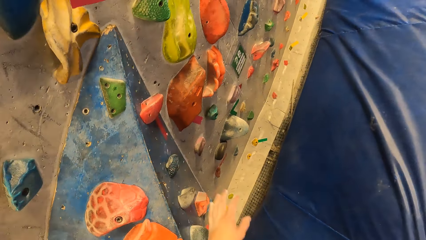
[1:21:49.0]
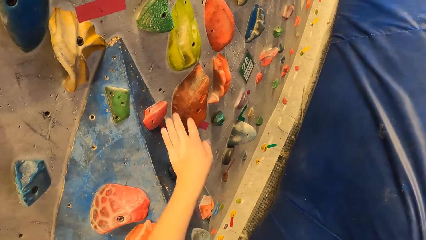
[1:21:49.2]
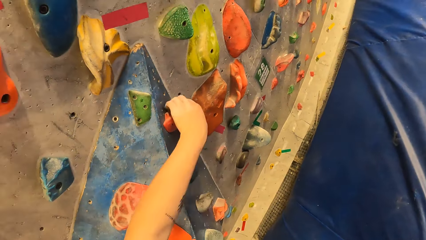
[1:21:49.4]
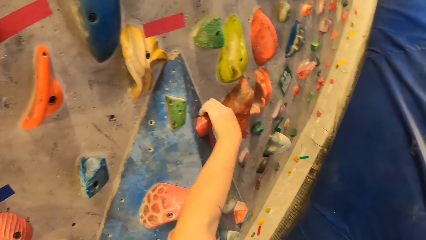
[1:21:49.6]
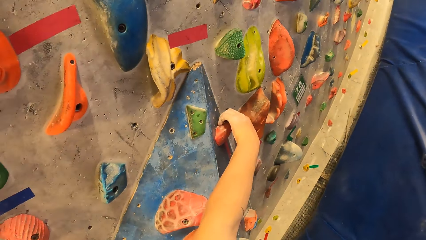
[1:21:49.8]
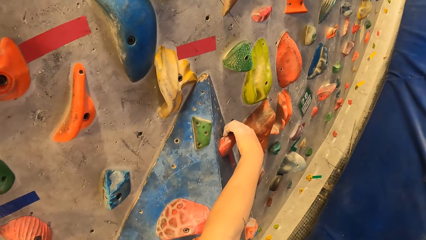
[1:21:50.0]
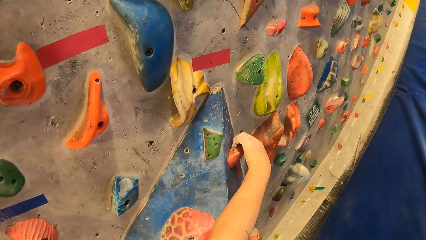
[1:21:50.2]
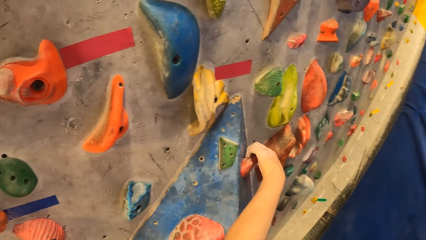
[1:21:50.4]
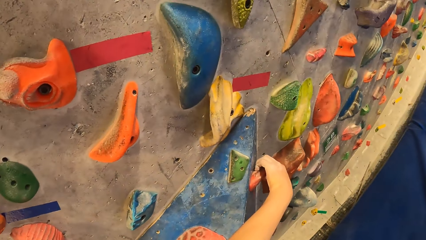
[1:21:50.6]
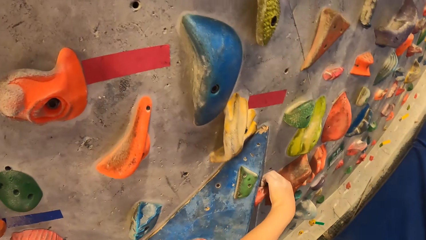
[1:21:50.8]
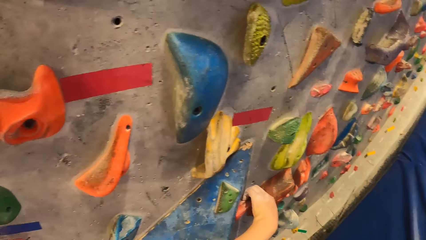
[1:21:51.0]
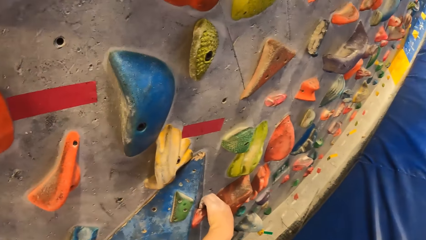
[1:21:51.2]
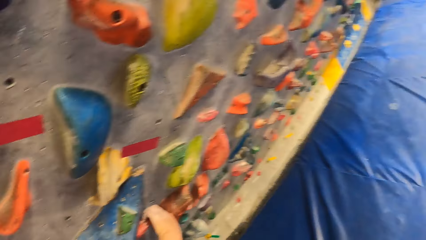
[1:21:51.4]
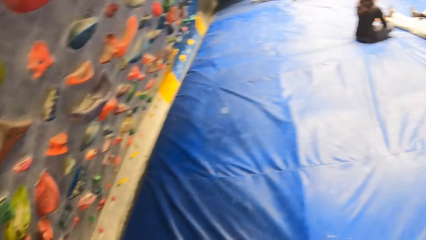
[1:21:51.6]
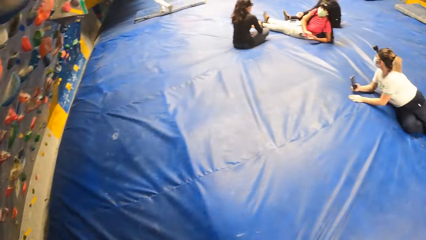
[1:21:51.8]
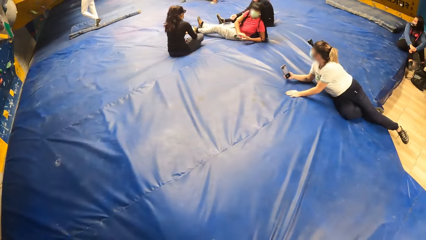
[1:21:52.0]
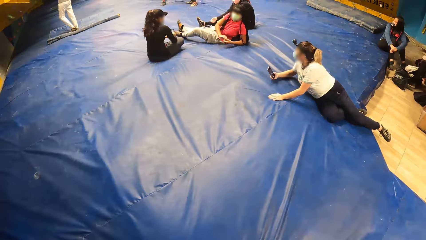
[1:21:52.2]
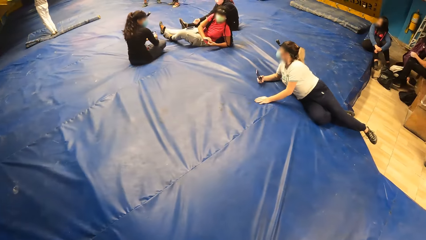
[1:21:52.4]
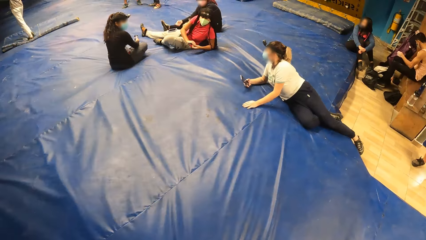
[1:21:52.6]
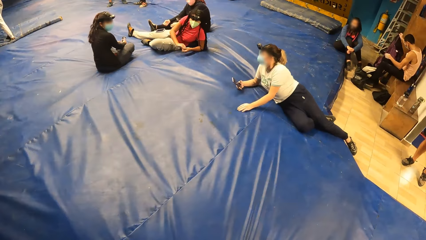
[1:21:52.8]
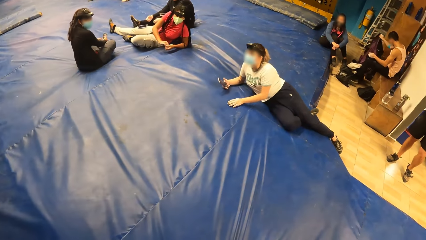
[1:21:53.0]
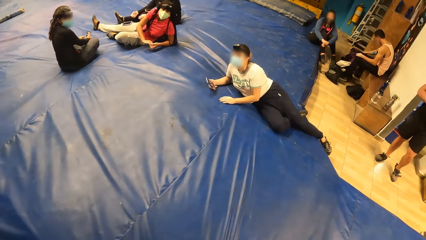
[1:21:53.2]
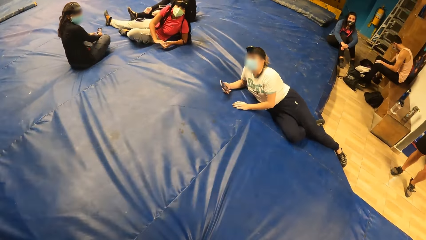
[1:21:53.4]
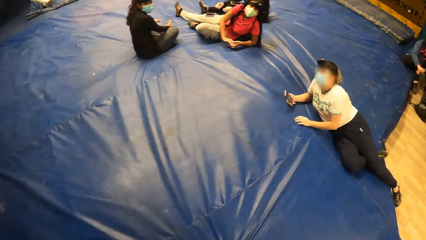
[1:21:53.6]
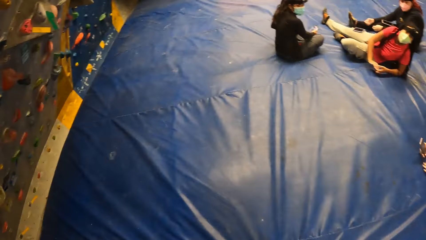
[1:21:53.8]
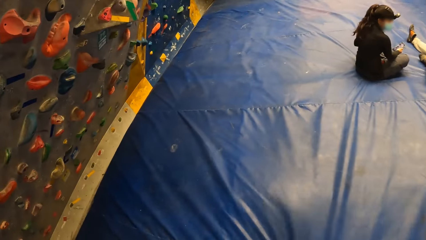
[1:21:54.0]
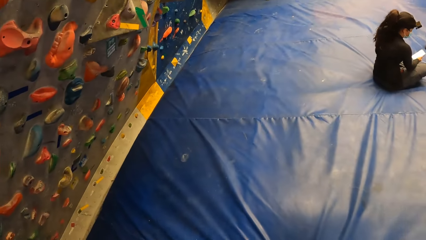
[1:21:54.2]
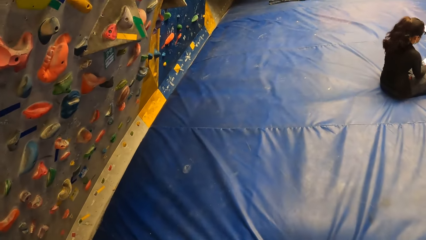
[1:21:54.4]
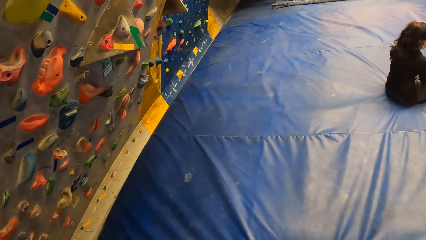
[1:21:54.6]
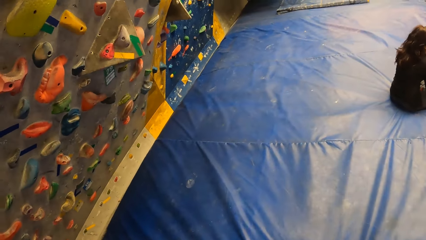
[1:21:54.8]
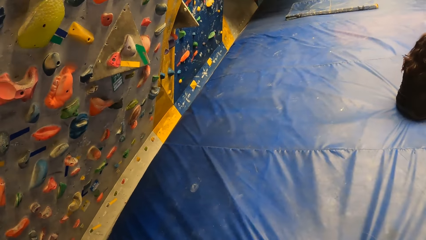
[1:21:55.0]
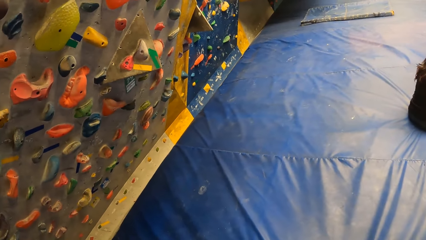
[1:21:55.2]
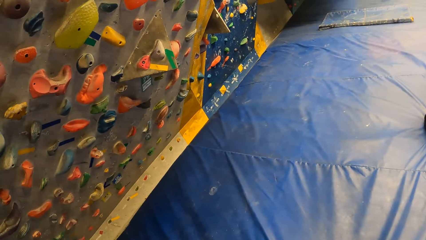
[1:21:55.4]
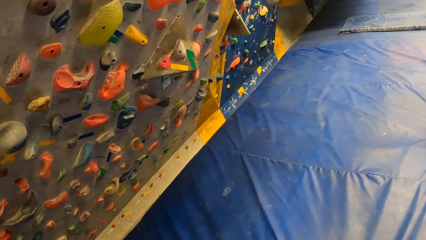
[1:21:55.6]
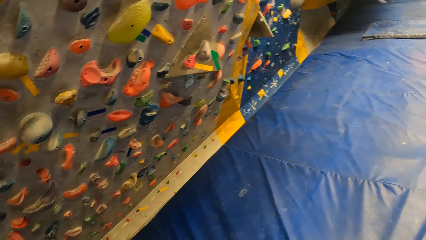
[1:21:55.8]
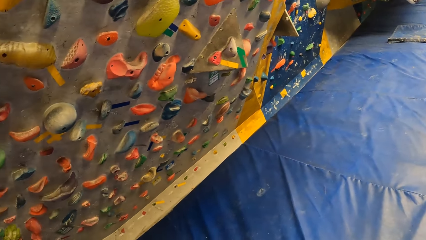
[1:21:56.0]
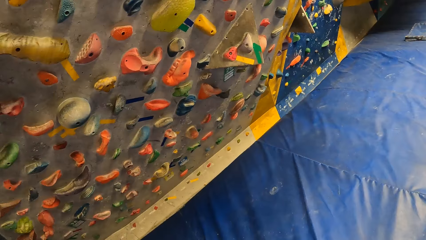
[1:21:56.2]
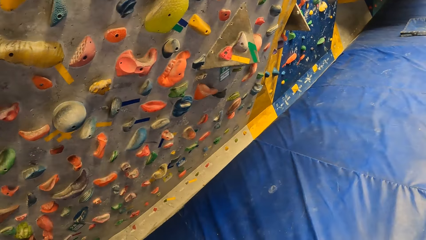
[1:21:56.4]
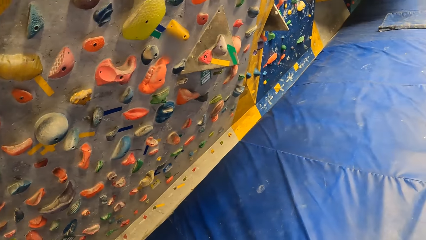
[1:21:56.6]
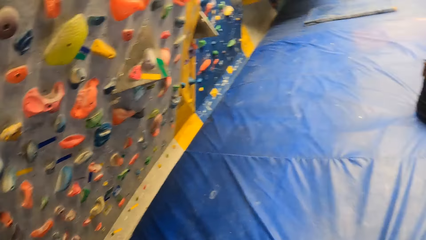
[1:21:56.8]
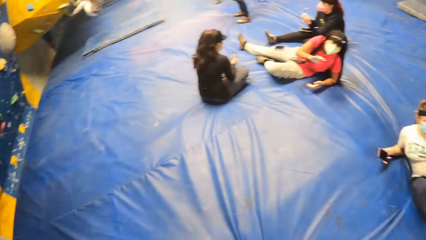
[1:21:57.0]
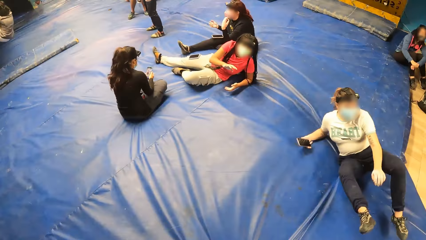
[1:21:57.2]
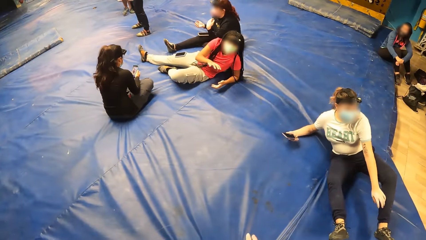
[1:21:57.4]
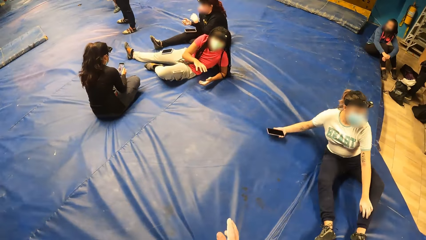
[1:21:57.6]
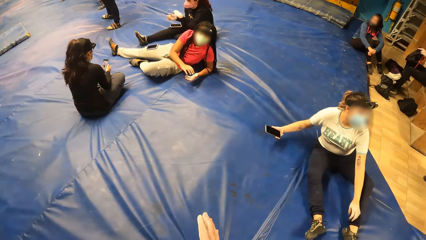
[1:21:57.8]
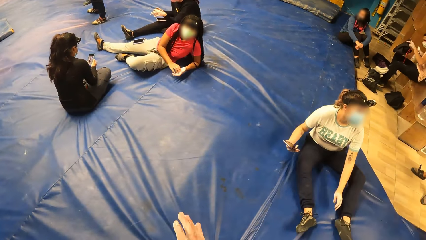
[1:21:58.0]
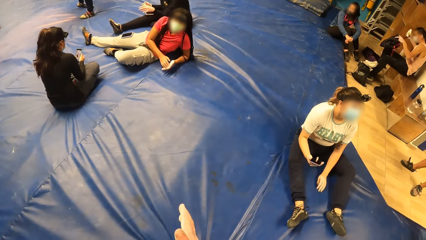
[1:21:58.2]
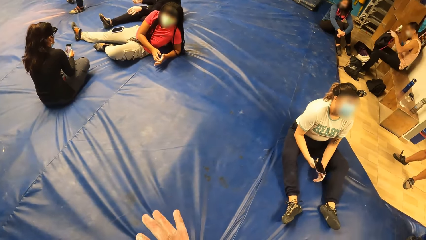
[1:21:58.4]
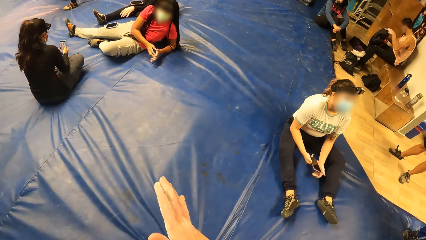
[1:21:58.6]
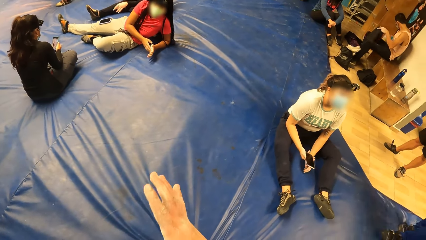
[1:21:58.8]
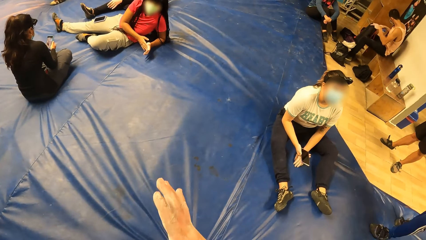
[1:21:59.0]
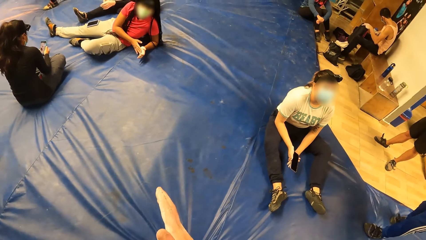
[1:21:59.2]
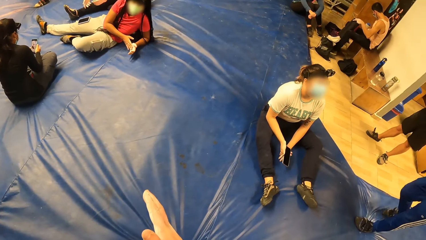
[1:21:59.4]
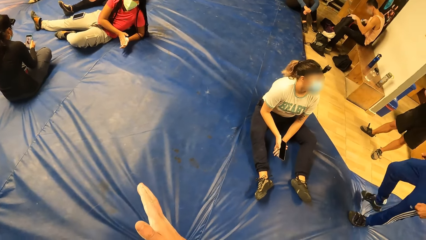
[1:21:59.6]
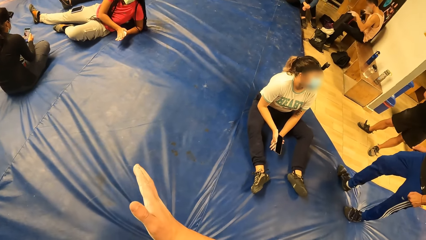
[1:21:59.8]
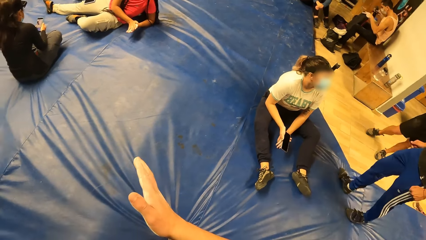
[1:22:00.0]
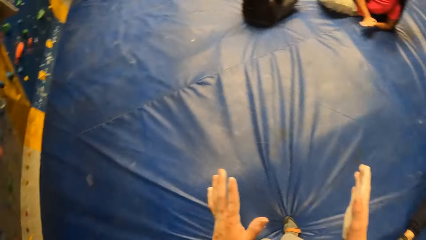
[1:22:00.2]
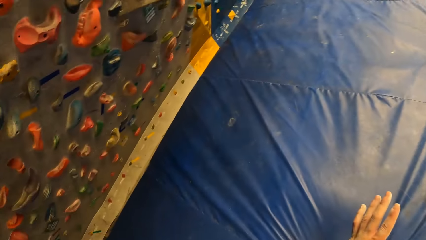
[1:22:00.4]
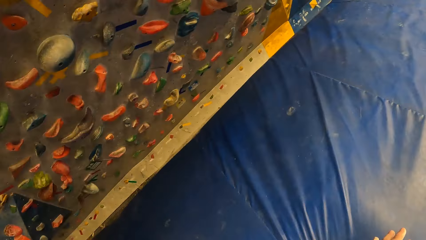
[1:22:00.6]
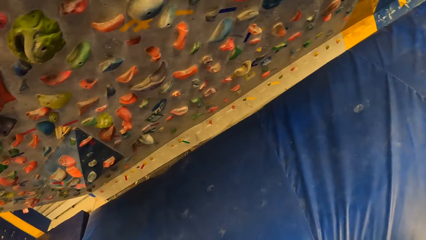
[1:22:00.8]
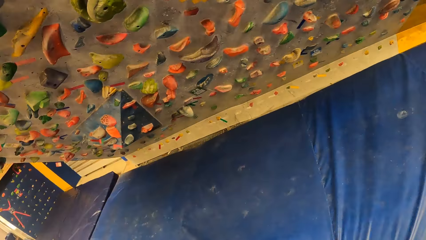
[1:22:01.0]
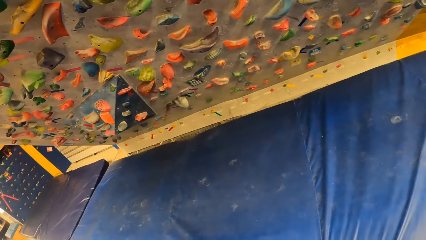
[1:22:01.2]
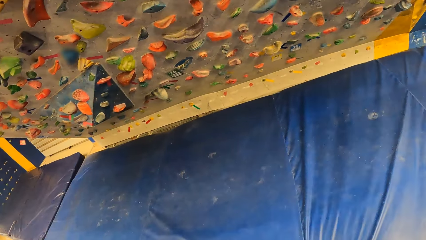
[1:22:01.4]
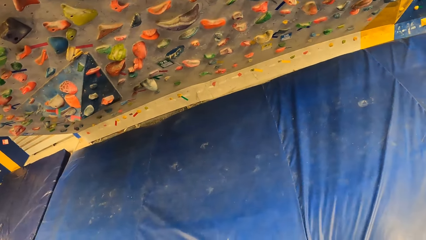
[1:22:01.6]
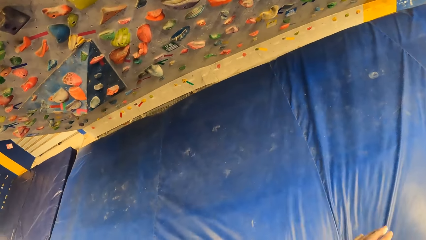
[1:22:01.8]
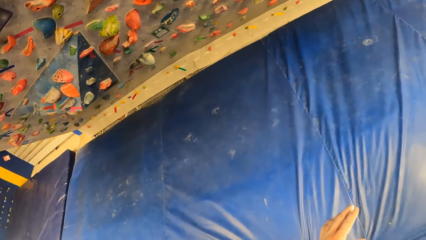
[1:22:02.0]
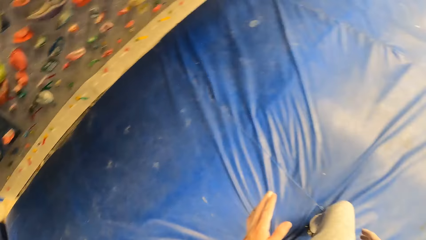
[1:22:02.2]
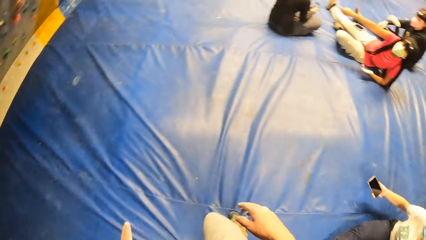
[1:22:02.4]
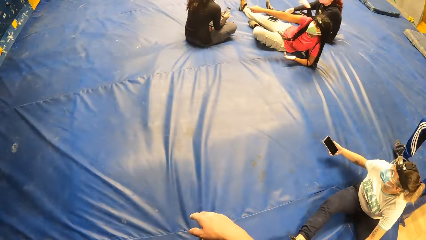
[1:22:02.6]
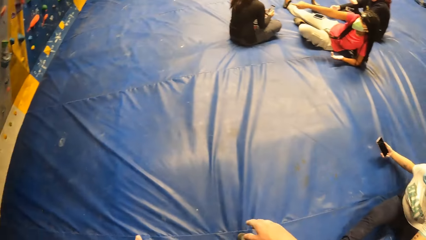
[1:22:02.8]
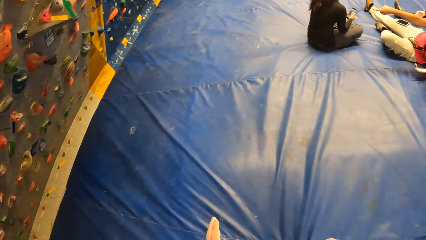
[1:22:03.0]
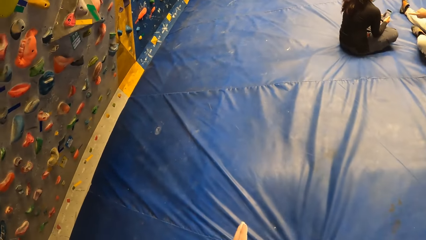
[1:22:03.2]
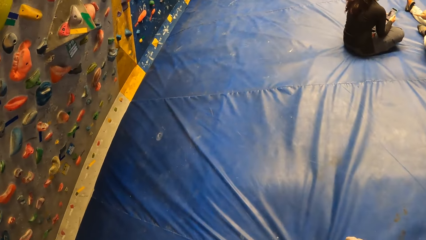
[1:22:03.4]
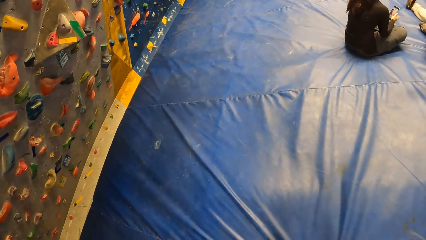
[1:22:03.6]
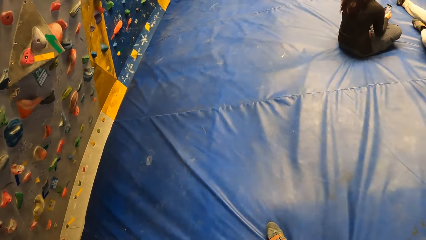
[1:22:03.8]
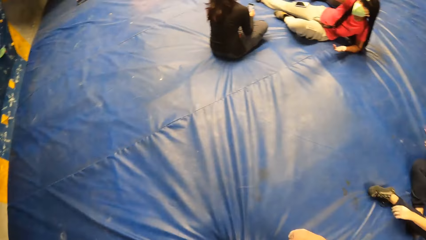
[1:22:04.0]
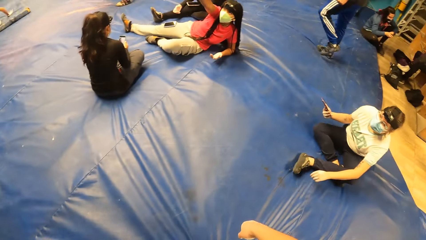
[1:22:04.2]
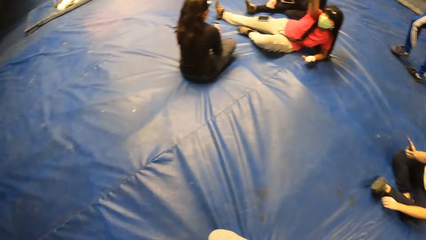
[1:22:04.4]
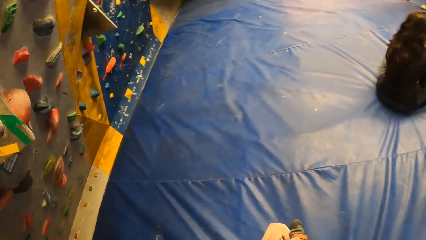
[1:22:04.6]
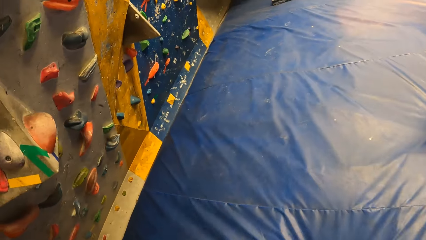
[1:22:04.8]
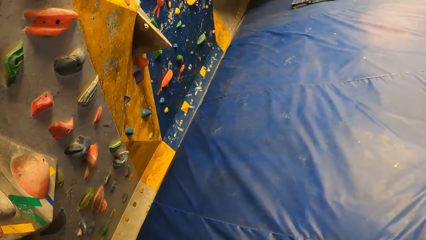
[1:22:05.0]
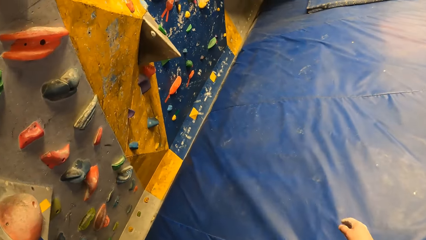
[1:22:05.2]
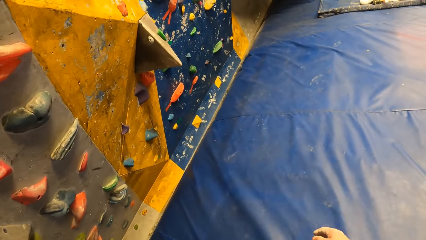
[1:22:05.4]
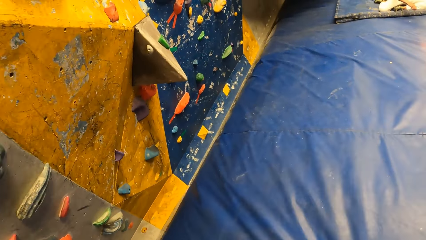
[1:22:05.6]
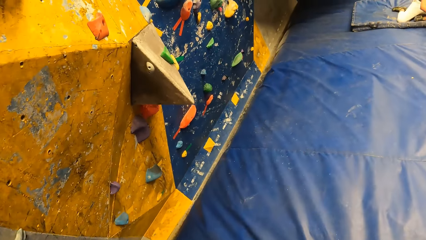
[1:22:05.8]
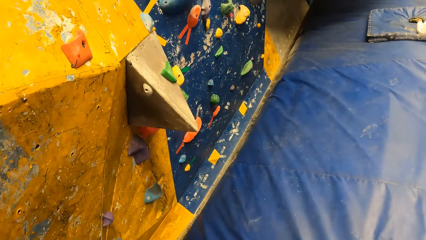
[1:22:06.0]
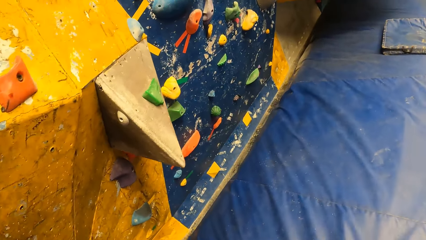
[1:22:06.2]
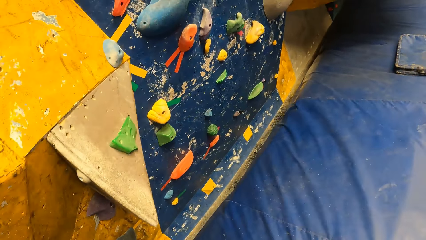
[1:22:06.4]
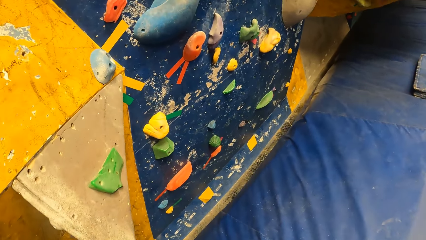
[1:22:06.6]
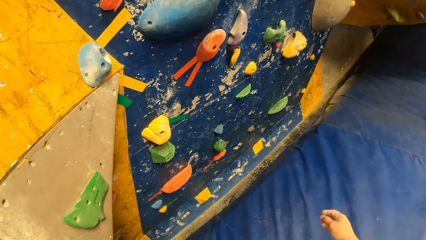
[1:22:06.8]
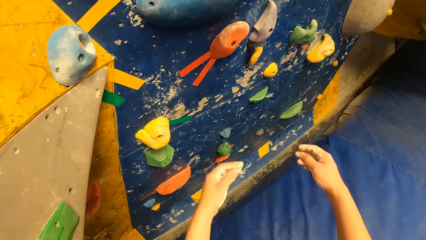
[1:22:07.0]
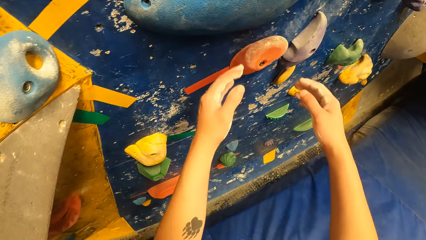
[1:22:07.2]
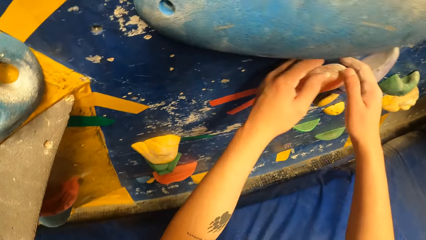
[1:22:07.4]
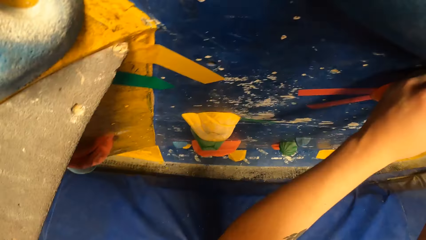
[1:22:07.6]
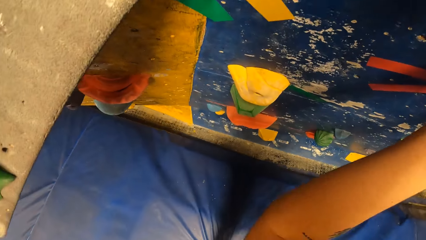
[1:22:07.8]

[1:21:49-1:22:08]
The camera wearer holds the climbing wall. They walk around. They stare around. They look around. They rub hands. They look around. They walk around. They hold the climbing wall.
